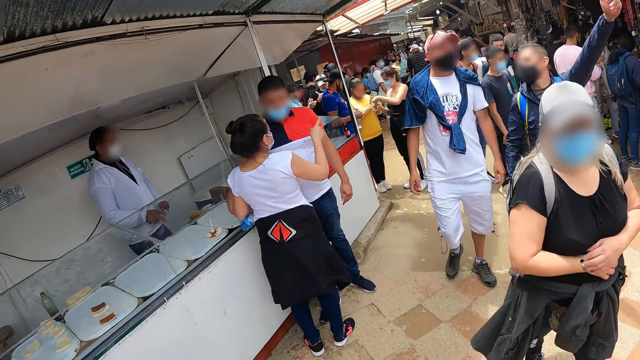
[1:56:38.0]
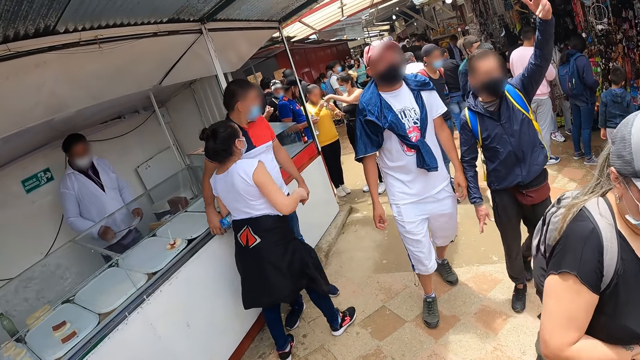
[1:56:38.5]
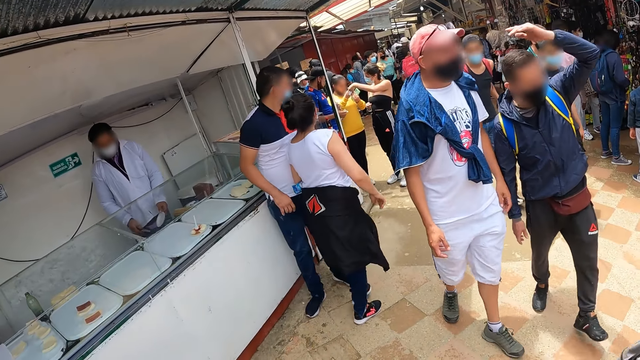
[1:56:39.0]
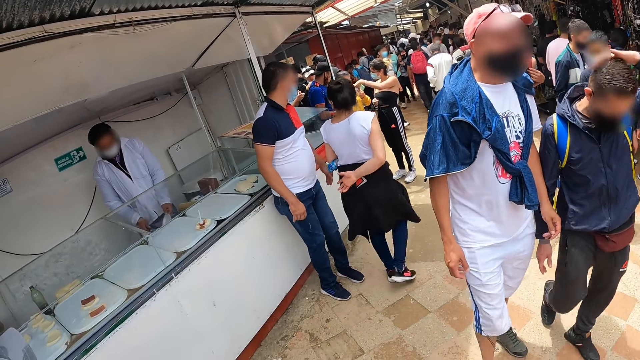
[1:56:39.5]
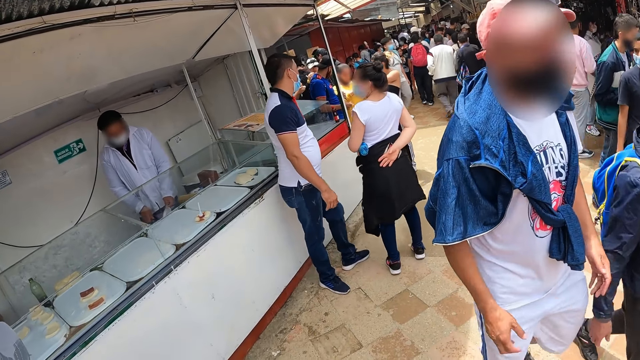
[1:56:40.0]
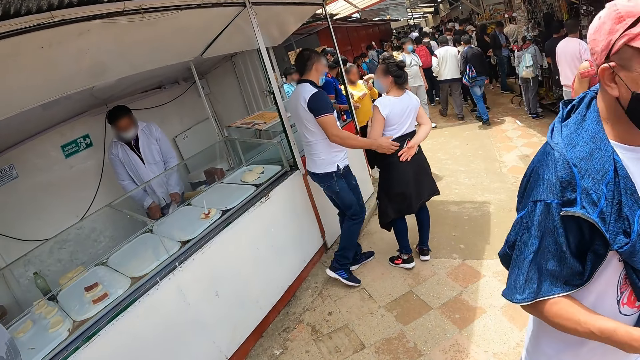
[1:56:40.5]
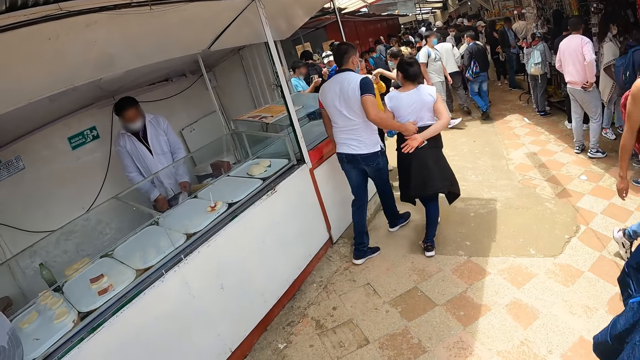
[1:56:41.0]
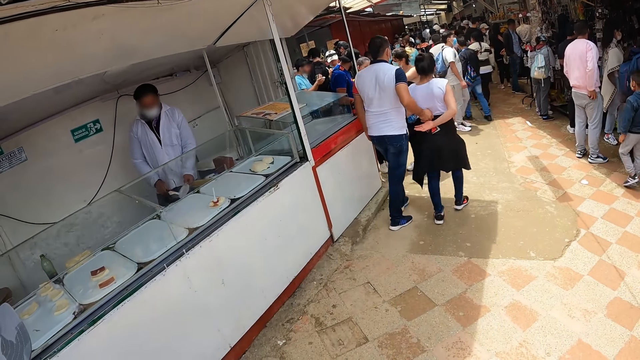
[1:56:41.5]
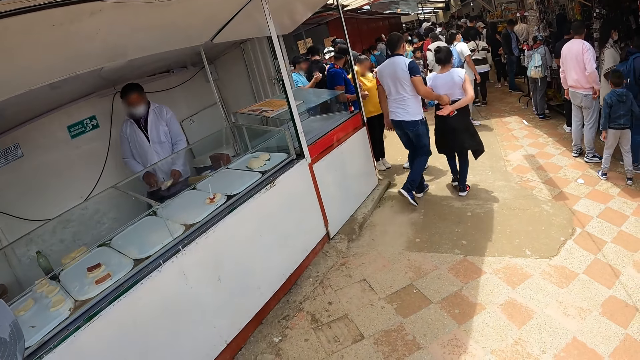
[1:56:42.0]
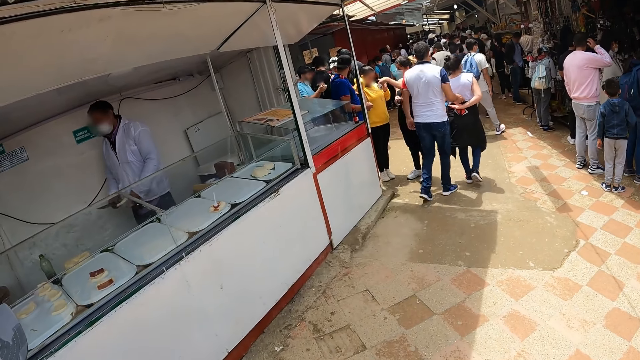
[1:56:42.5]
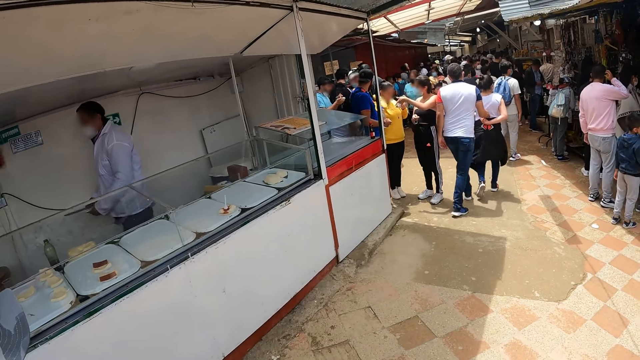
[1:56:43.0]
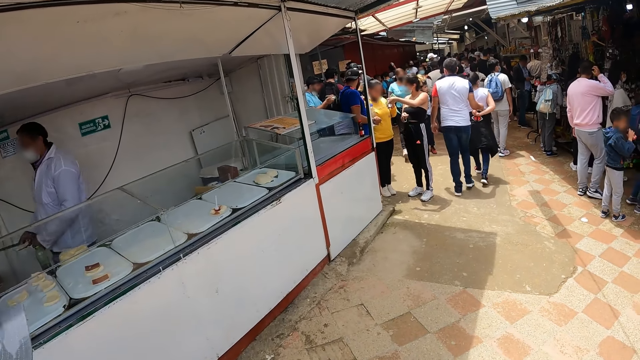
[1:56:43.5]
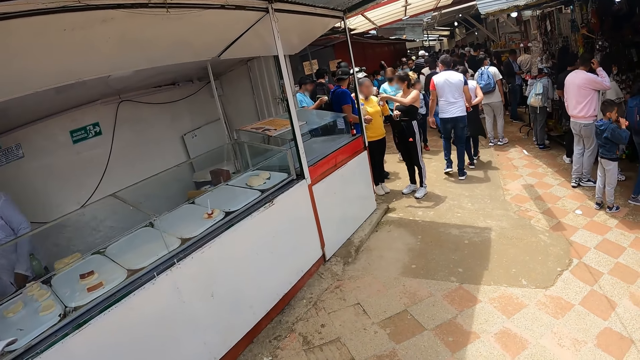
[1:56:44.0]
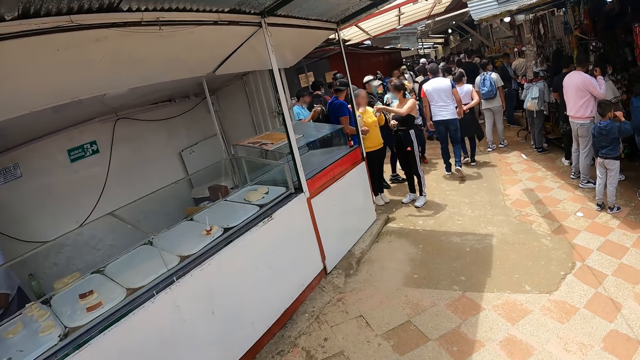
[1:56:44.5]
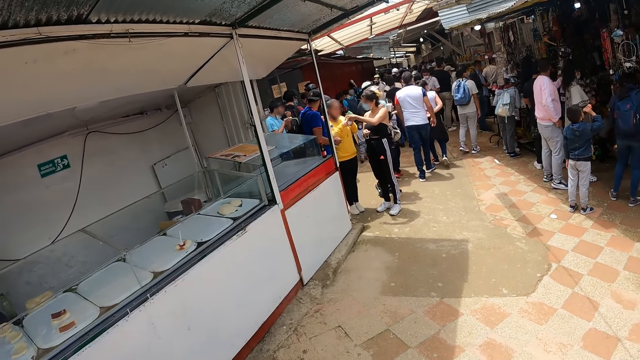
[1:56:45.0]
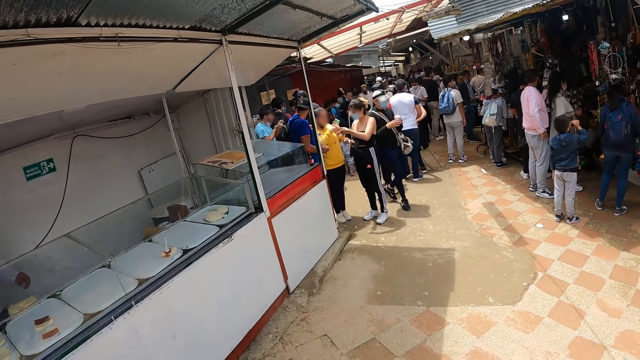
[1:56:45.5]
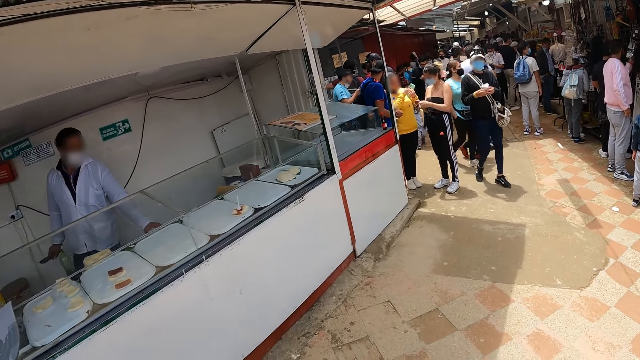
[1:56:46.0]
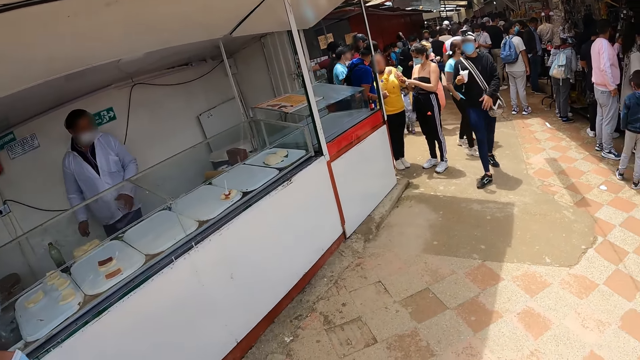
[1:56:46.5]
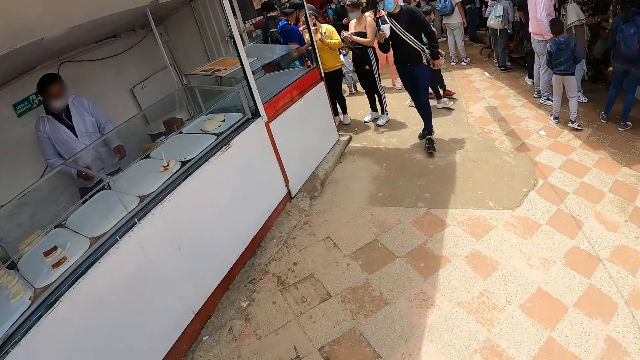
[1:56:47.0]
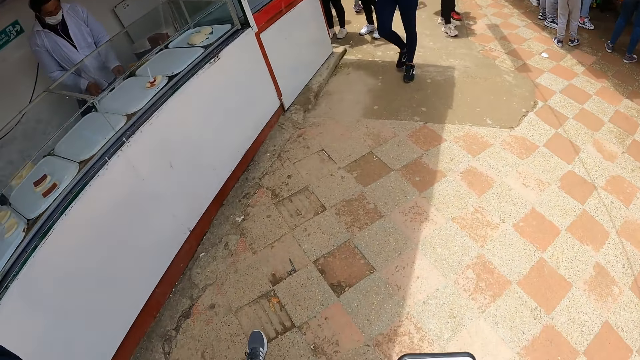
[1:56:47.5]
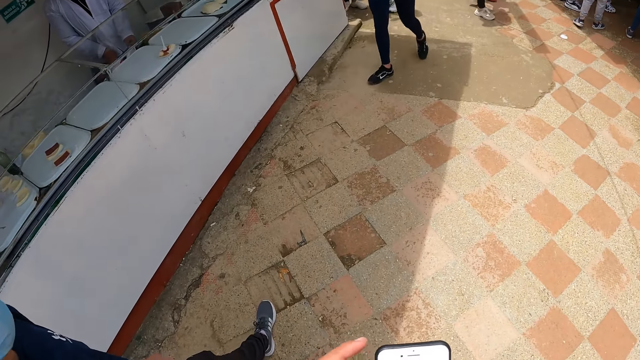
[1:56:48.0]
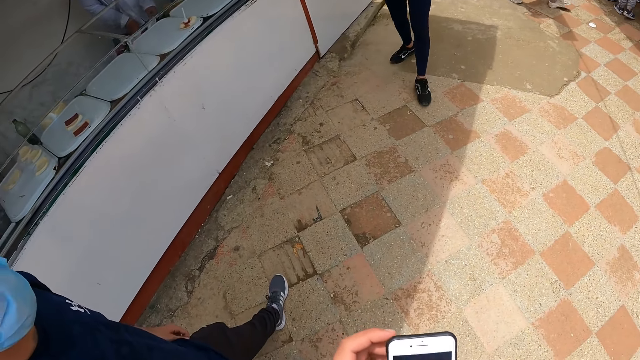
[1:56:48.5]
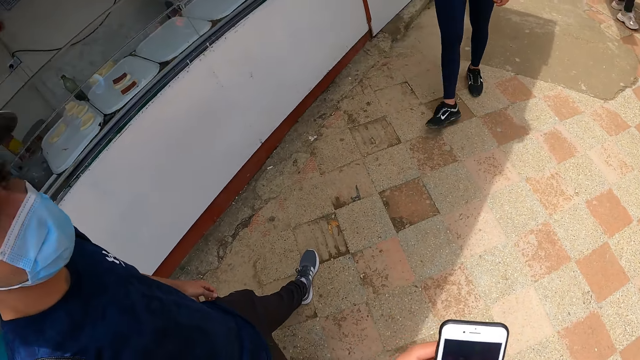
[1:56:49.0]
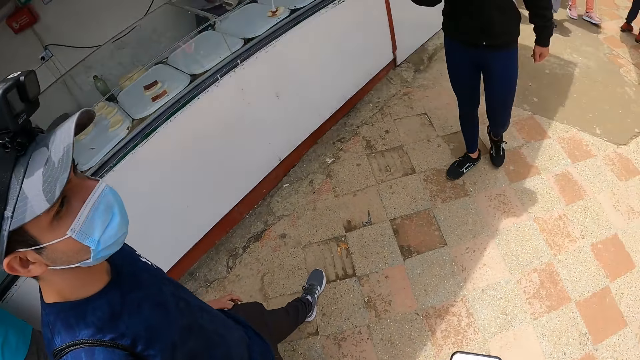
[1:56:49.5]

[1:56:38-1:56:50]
A man walks towards the camera wearer. The man adjusts the bag on his shoulders with his left hand. The camera wearer controls a phone.

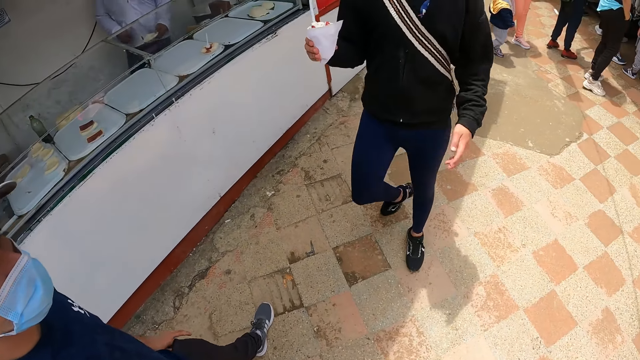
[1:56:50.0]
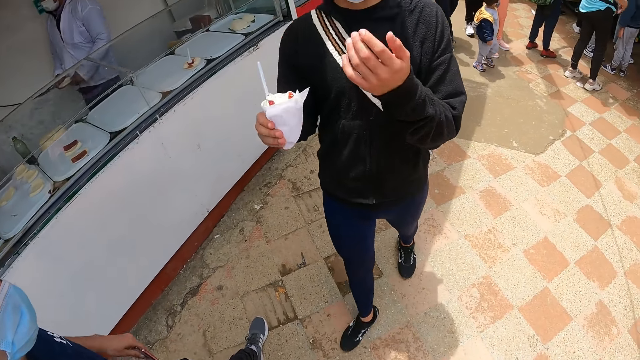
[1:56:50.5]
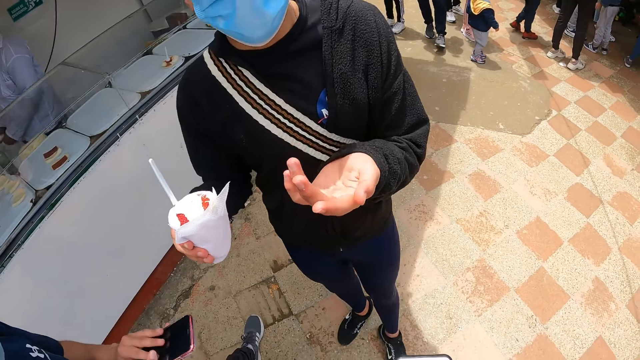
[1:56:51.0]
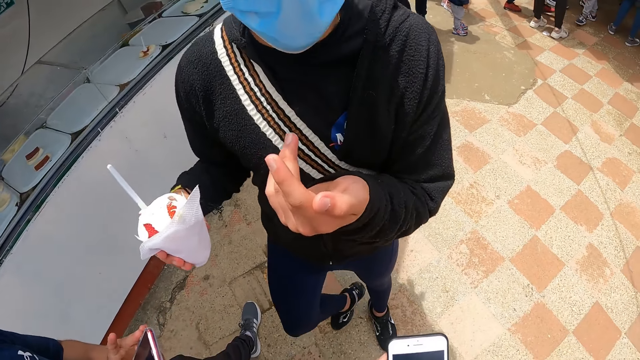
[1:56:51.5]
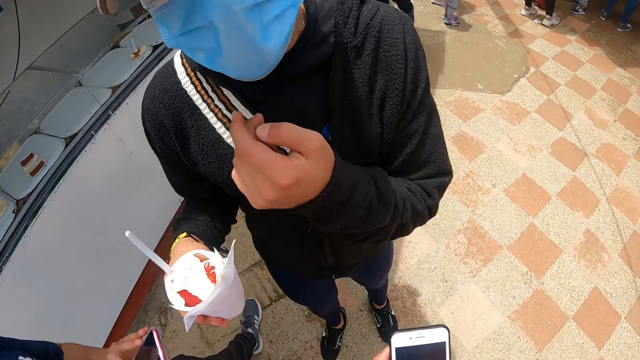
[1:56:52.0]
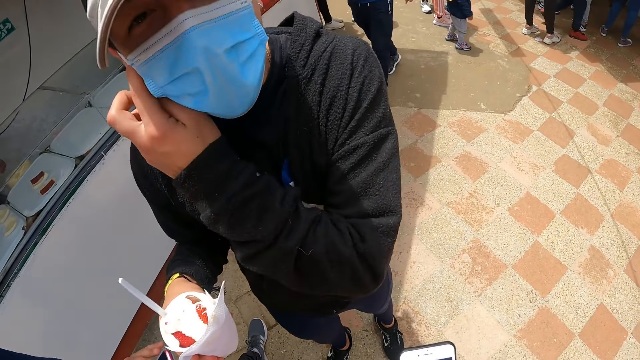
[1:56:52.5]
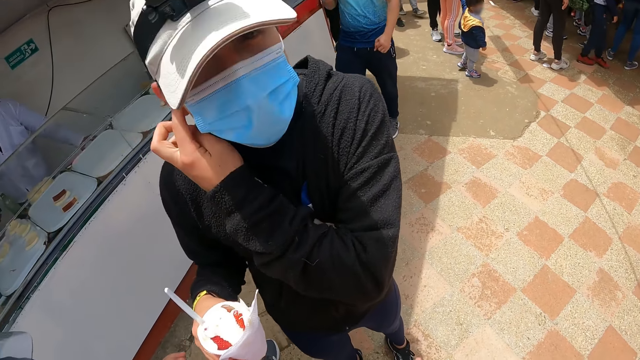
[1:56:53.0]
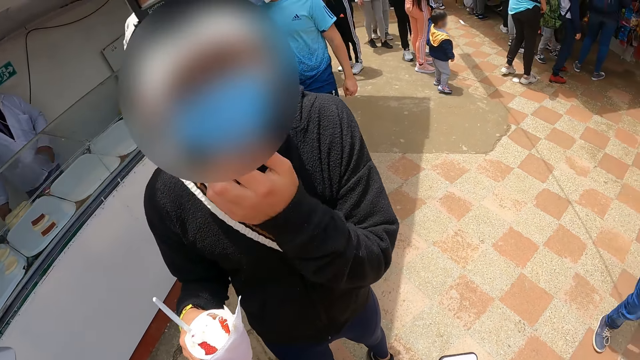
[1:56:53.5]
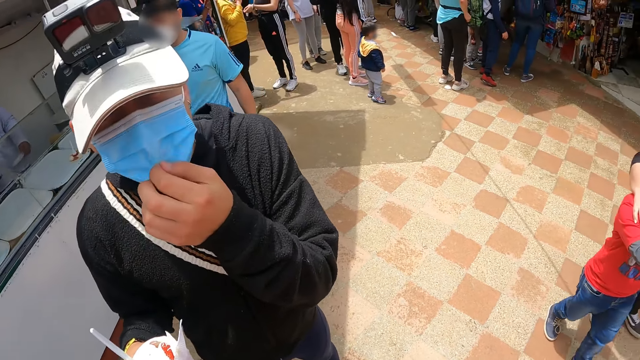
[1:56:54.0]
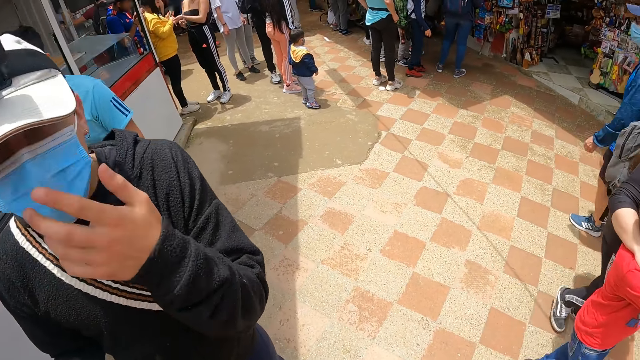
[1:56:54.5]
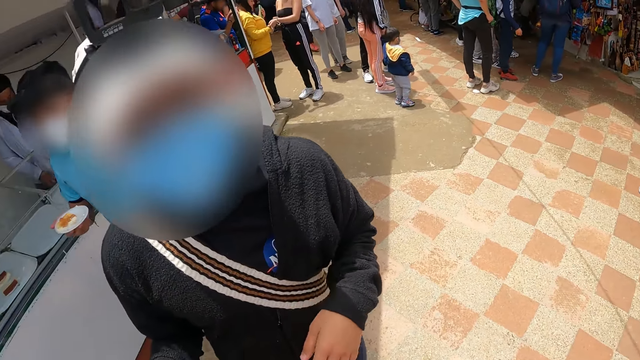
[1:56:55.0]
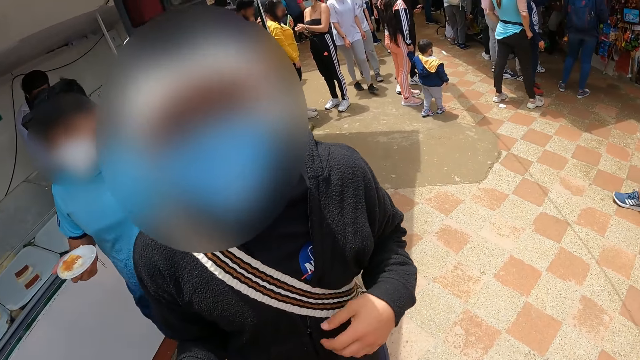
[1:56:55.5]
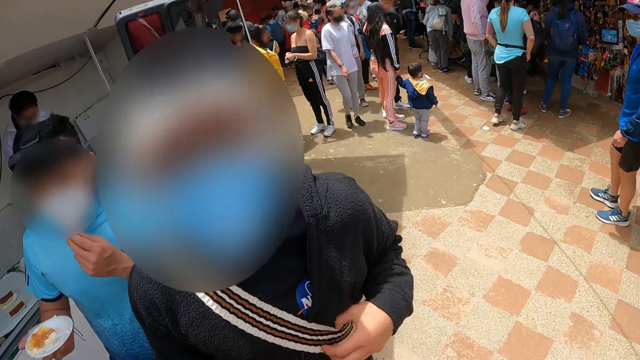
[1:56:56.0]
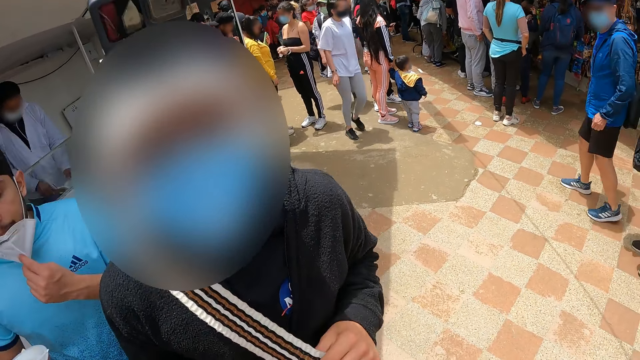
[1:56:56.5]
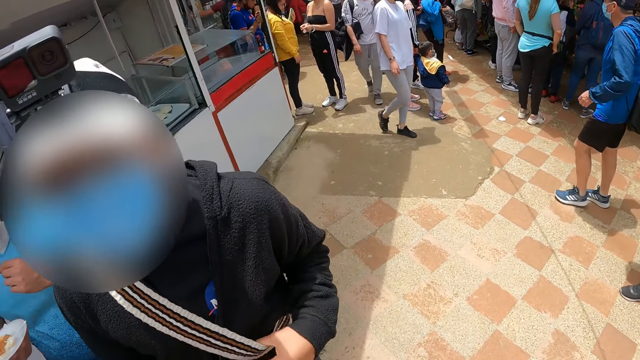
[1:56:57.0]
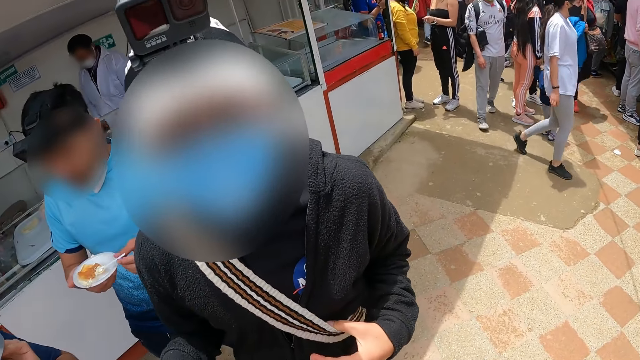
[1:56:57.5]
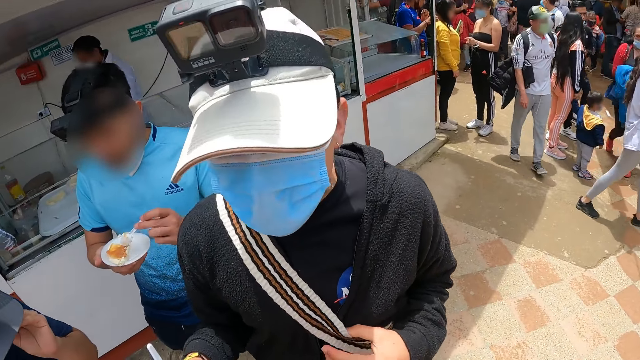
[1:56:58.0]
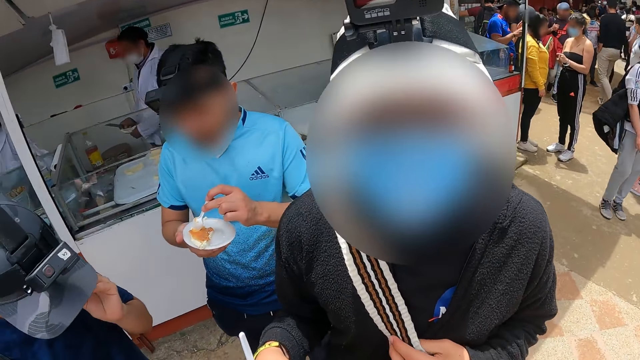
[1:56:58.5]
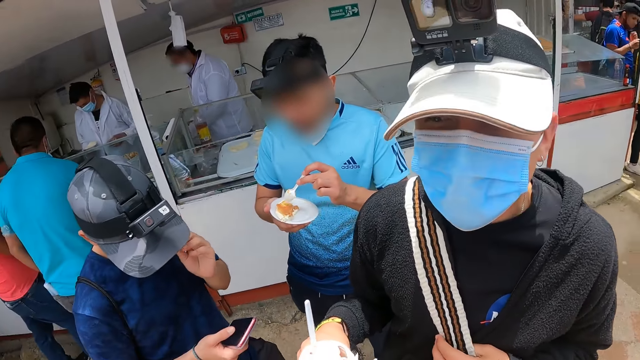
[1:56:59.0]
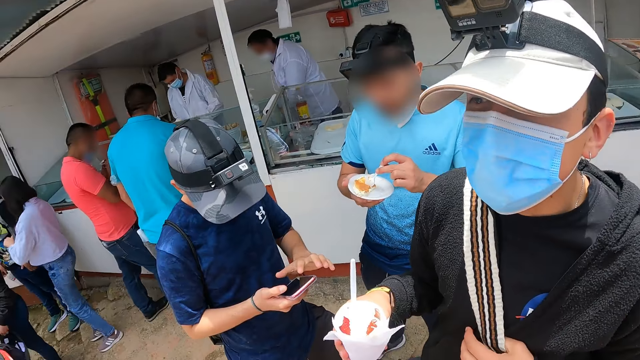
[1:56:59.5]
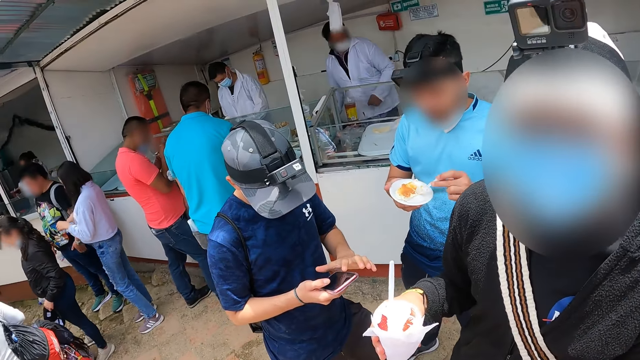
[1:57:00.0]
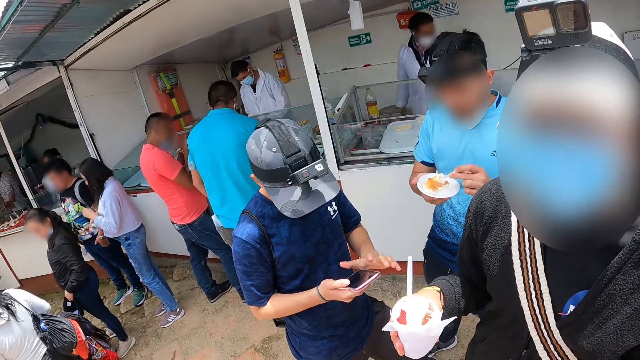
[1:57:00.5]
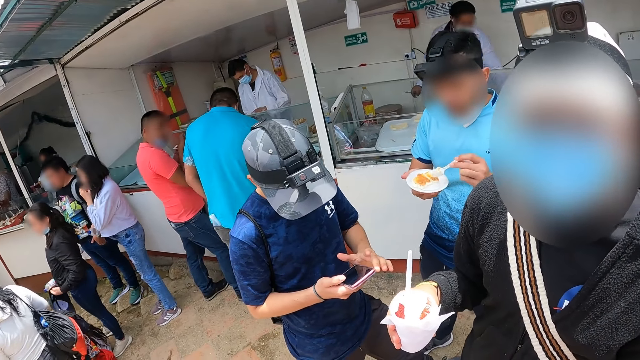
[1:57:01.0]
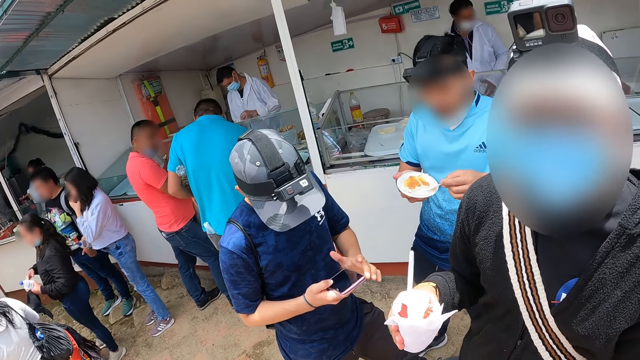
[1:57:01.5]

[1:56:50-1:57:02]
The camera wearer interacts with a man. A man talks to another man. The first man adjusts a nose mask on his face with his left hand. A different man walks towards the camera wearer. This man adjusts the nose mask on his face with his left hand, picks up the spoon from the plate with his left hand, and scoops ice-cream from the plate with the spoon in his left hand. Yet another man operates a phone with his two hands.
